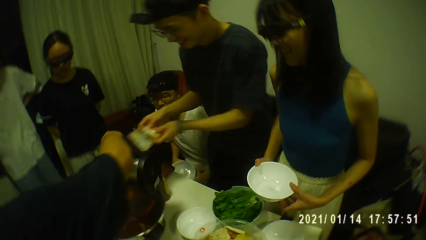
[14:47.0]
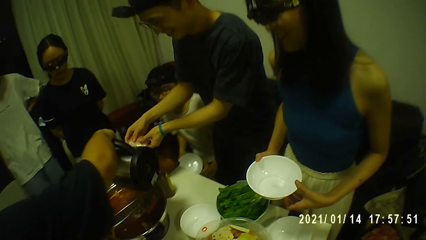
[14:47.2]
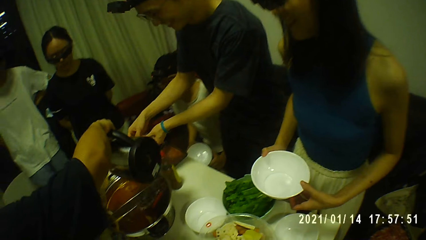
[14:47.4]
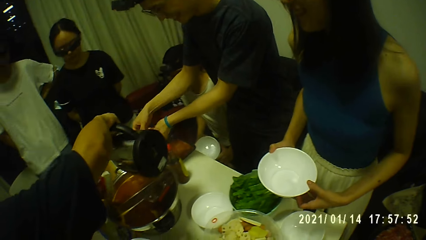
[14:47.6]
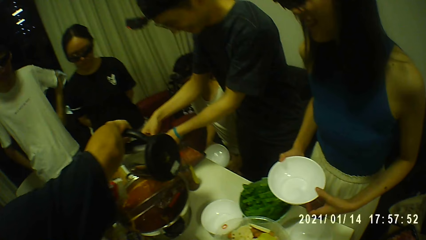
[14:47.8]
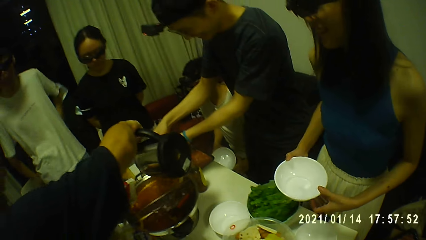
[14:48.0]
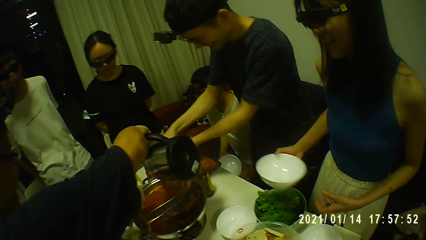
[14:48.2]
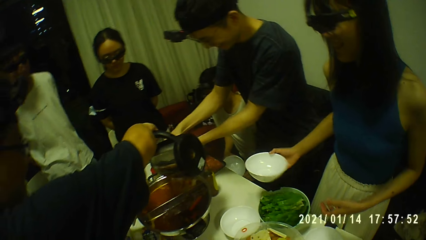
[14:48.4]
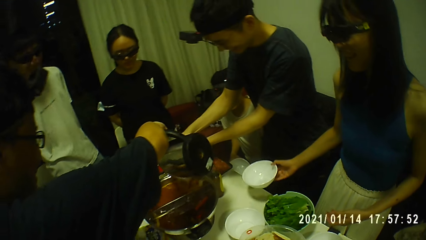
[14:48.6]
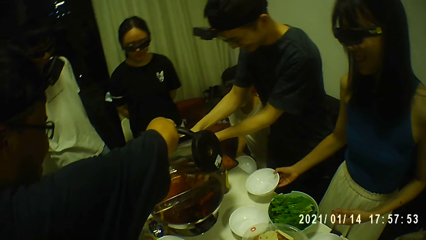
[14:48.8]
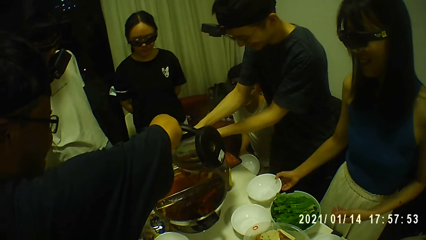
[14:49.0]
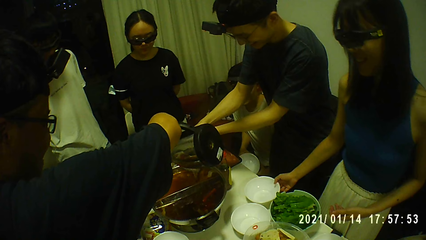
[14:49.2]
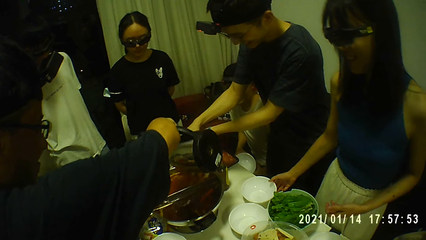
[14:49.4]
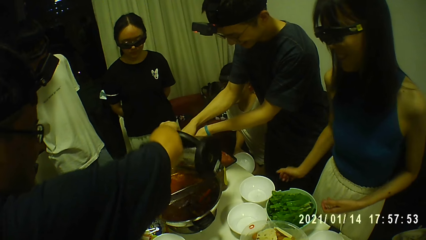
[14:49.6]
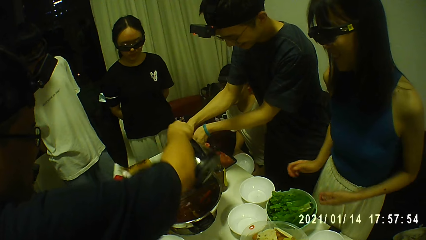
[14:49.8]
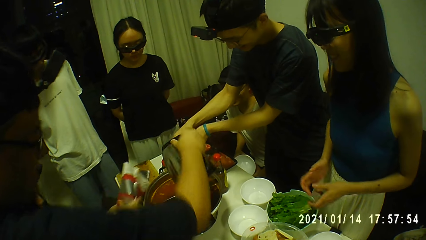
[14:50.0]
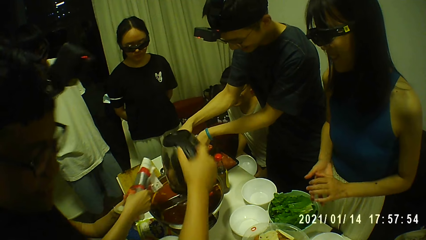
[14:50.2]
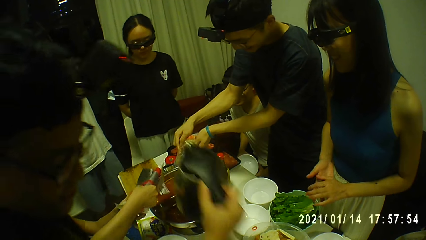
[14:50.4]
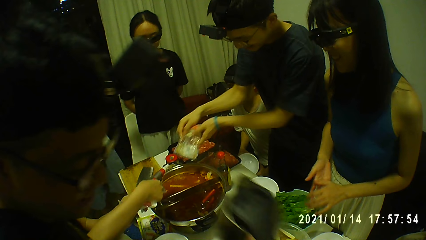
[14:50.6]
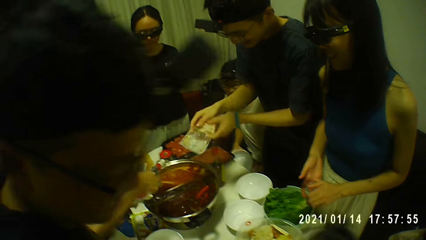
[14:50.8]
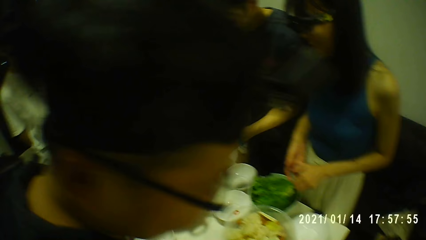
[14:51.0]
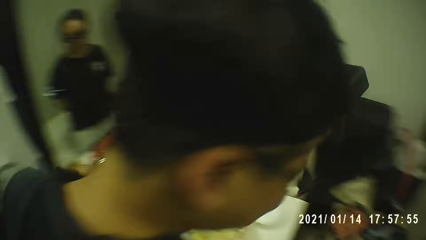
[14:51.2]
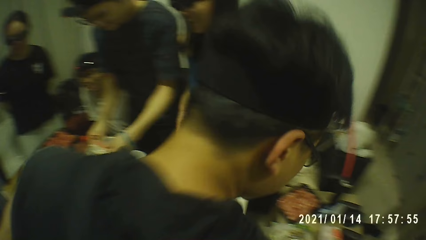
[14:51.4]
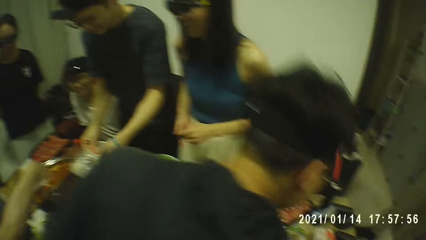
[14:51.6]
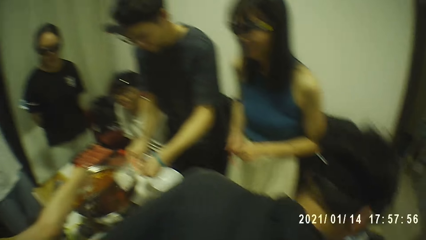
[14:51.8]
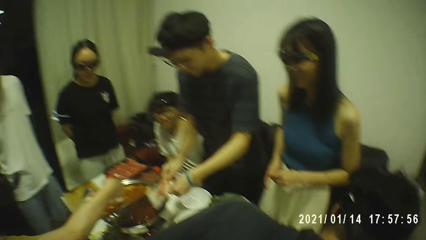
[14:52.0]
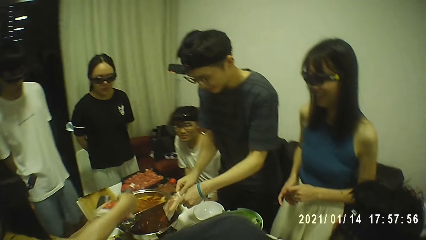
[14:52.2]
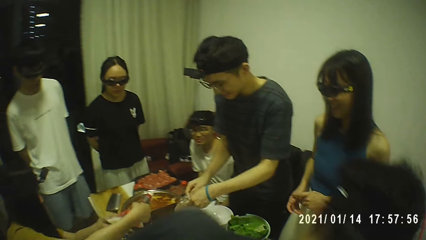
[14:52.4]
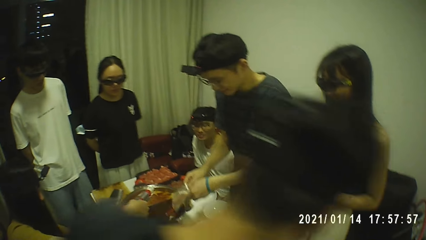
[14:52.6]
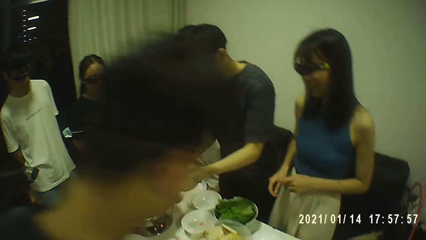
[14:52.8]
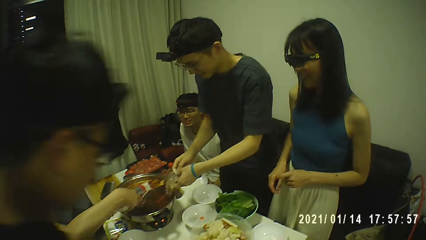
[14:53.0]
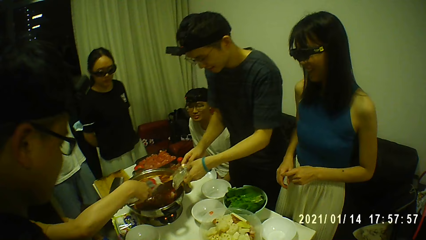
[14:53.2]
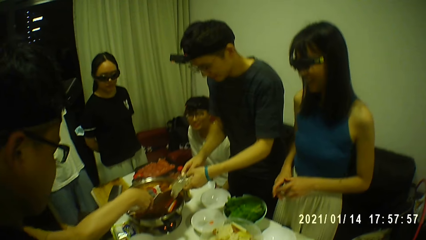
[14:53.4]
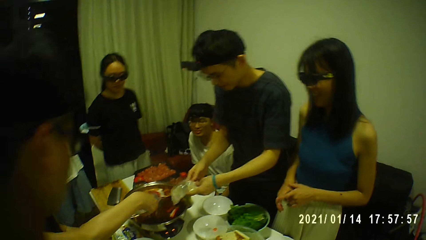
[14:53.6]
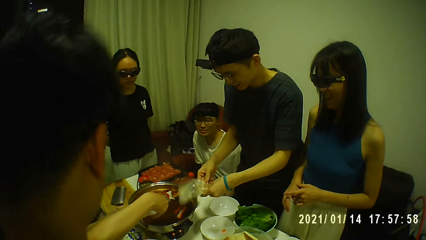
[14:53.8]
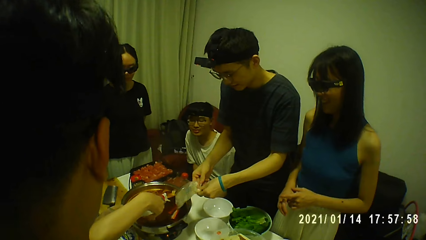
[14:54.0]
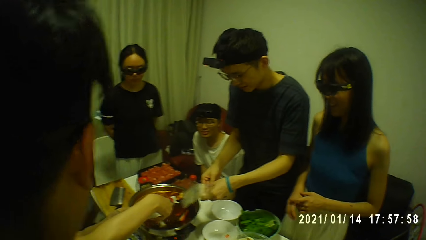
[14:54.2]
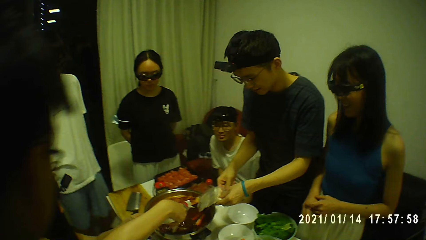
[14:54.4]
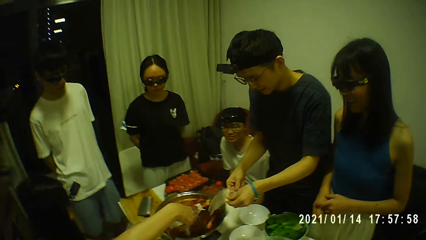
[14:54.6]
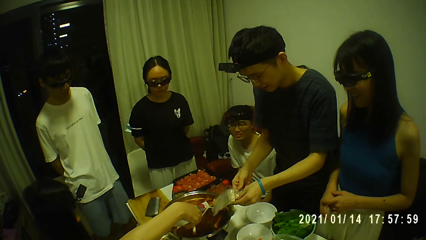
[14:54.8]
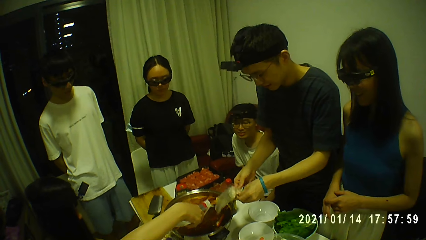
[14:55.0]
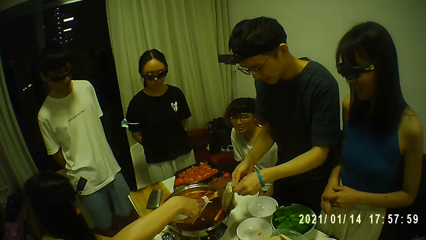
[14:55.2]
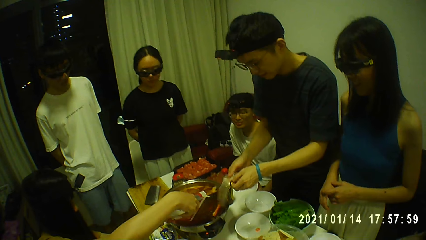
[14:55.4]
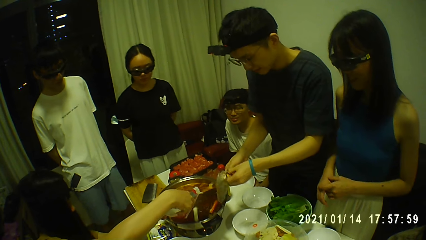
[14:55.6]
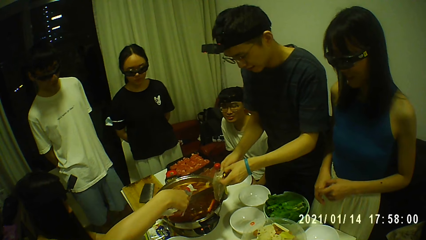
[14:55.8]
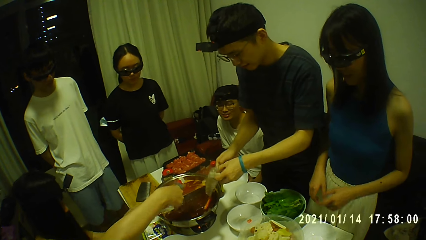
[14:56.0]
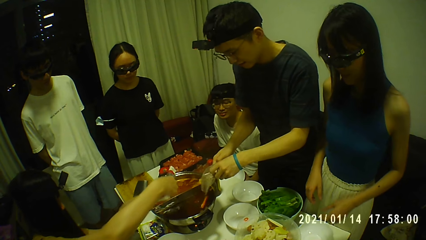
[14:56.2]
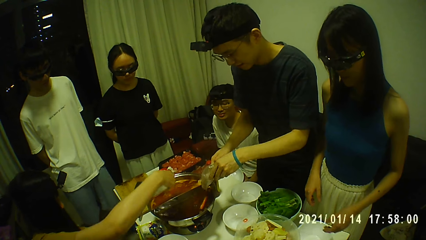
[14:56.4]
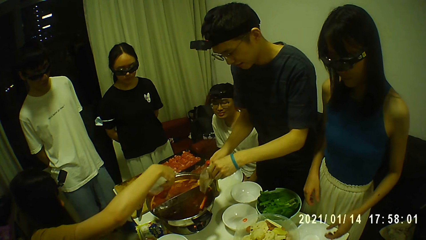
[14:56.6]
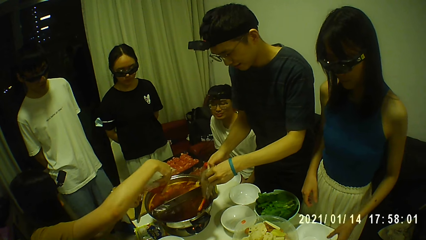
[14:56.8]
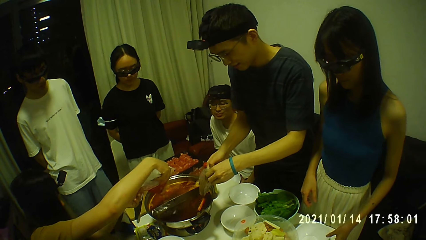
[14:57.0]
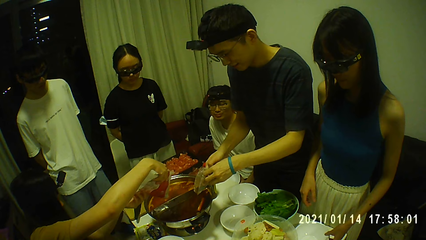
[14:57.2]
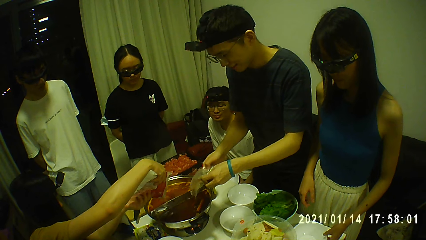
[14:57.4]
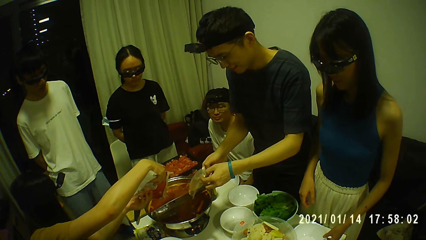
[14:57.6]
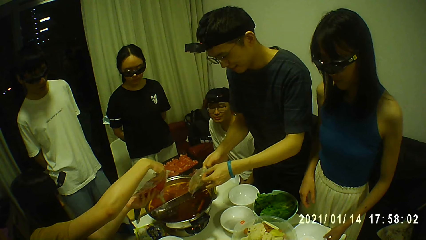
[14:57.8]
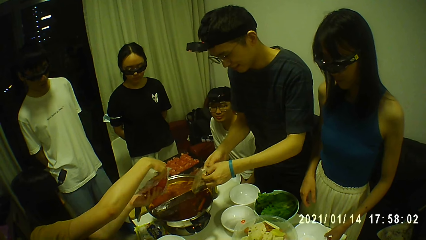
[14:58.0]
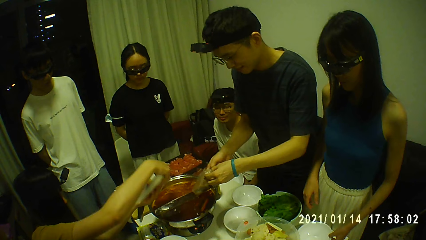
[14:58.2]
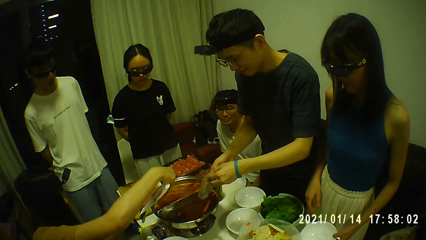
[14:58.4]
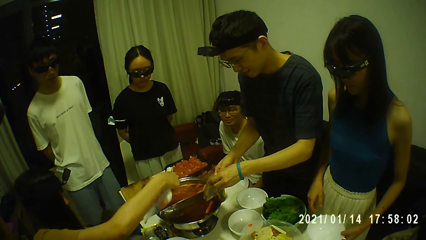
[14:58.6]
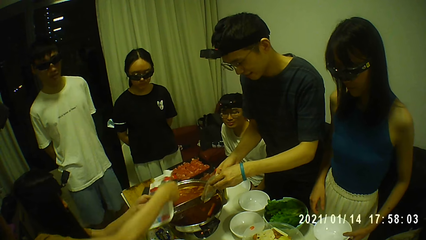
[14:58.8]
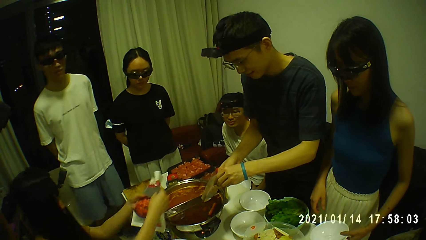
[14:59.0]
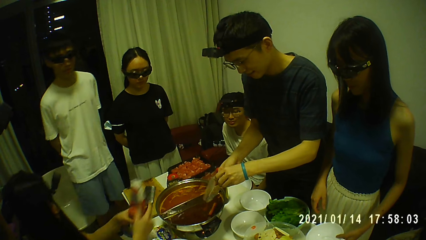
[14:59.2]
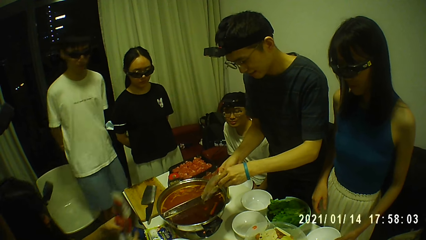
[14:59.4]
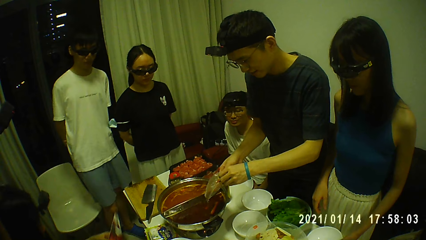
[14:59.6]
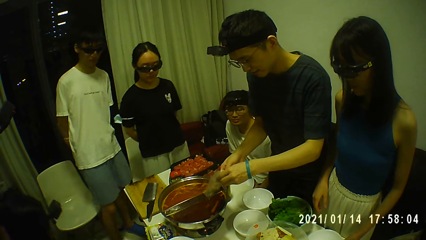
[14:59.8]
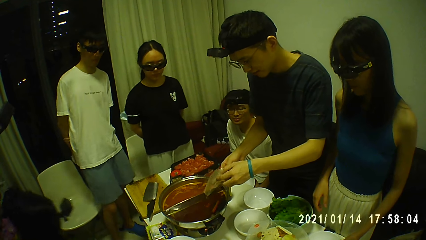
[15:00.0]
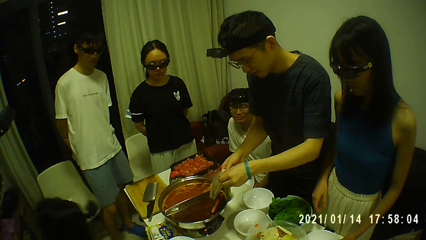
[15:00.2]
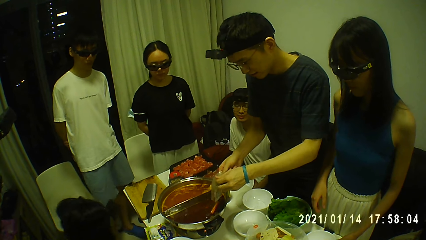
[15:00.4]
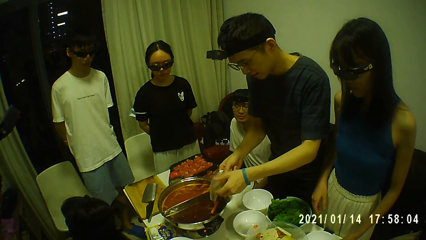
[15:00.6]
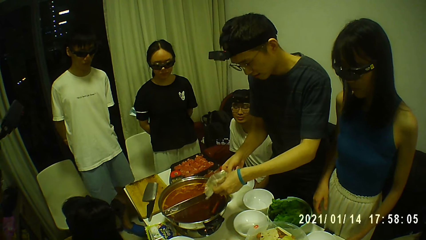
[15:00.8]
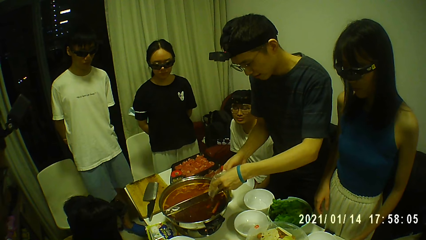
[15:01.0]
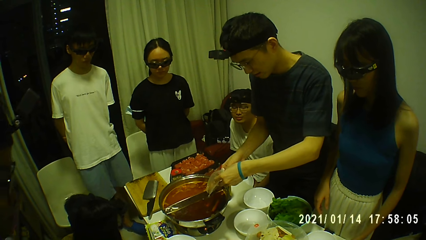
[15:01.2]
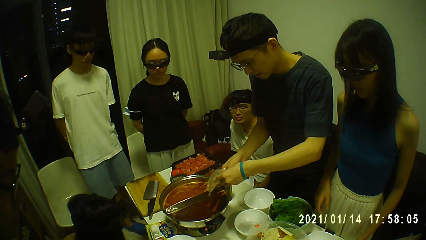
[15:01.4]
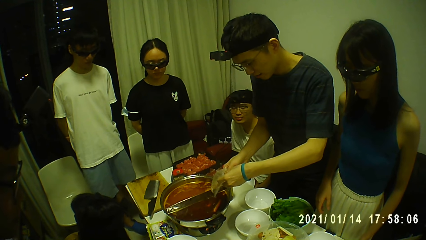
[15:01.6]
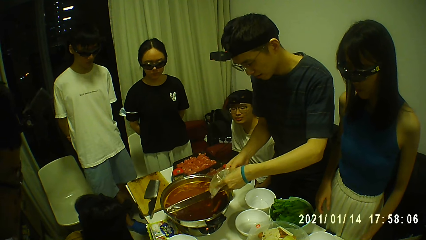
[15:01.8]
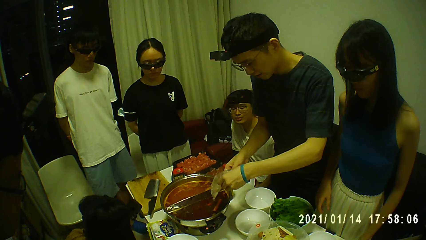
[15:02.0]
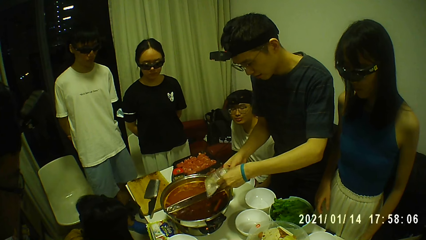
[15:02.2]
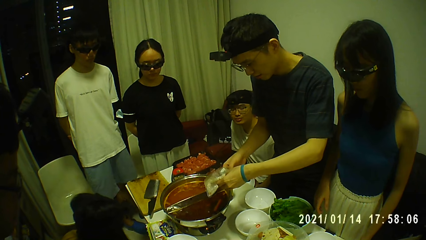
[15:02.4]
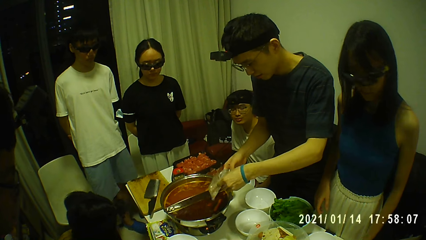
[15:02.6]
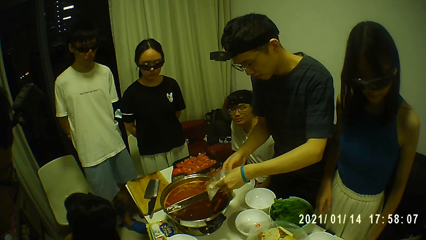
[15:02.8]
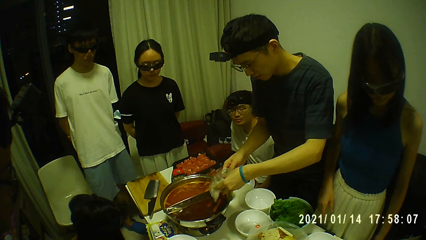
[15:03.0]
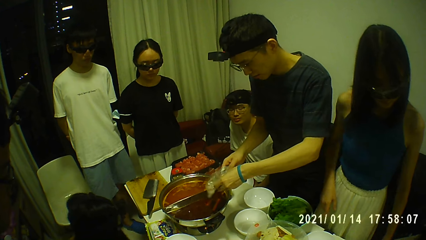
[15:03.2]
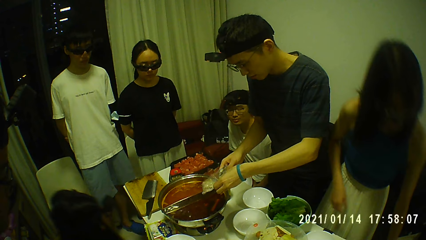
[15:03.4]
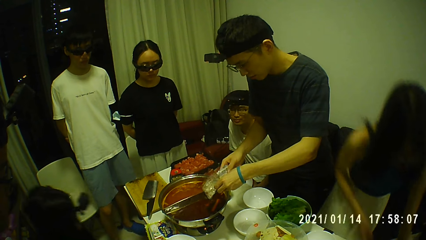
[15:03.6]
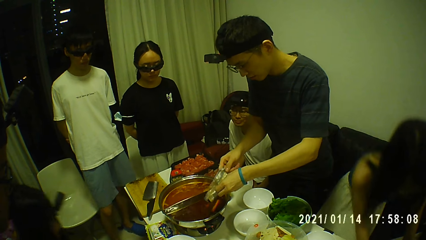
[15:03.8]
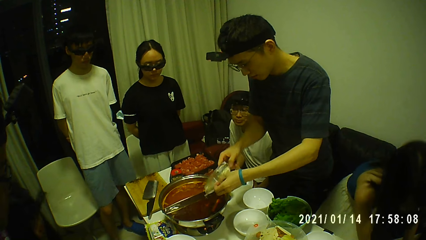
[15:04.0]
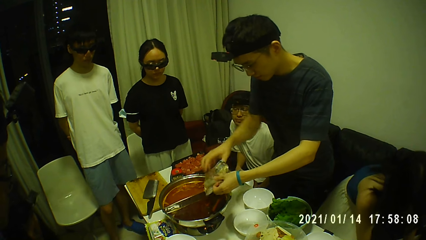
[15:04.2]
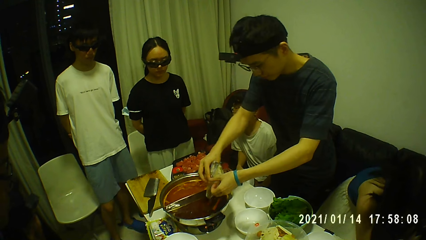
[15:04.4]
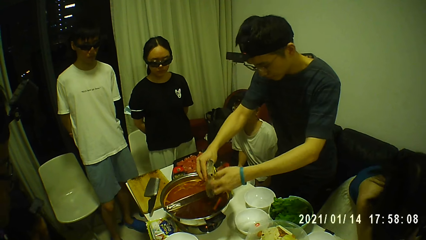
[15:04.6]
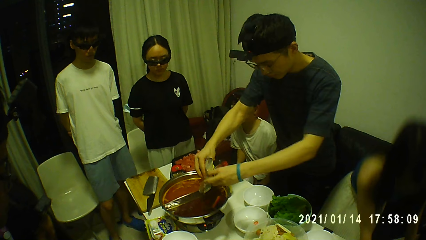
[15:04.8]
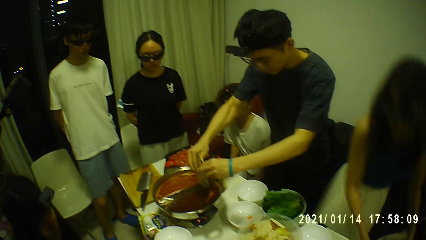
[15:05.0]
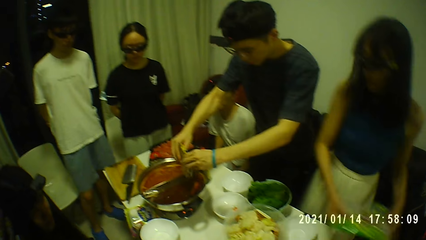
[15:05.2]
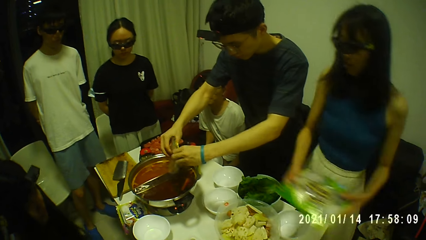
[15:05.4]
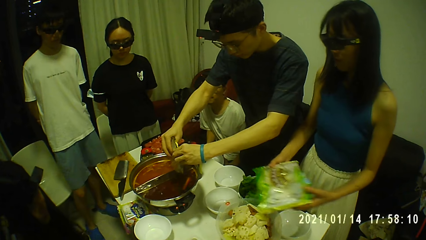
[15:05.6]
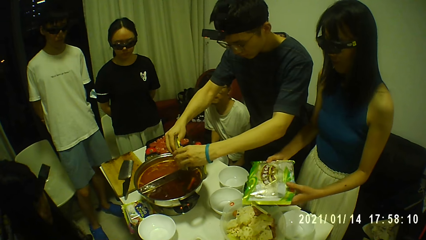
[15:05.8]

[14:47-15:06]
A woman drops a soup bowl on the table with her right hand. Another woman pours chips into a pot from the pack in her hands. The first woman picks up the soup bowl from the table with her right hand and drops the soup bowl on the table with her right hand.
